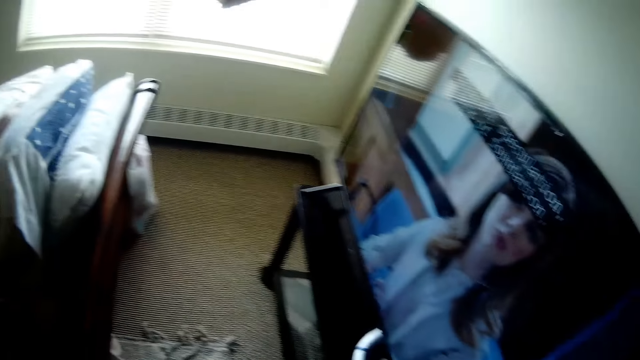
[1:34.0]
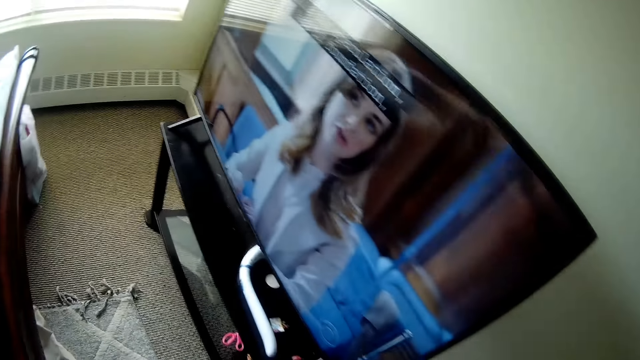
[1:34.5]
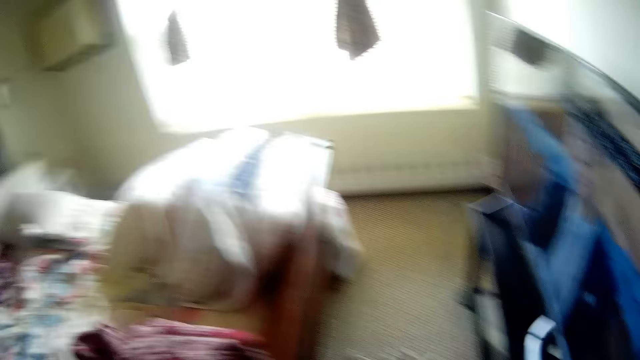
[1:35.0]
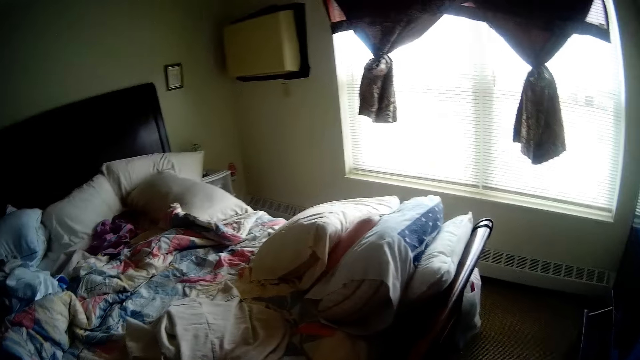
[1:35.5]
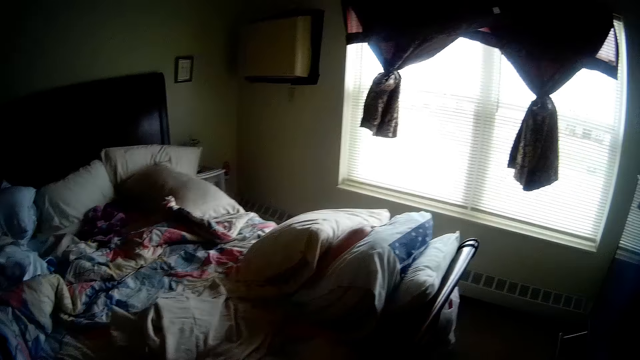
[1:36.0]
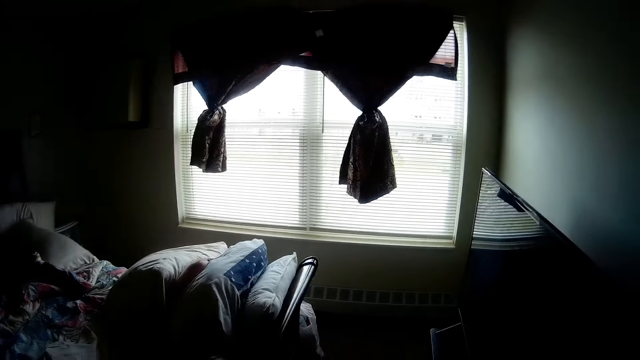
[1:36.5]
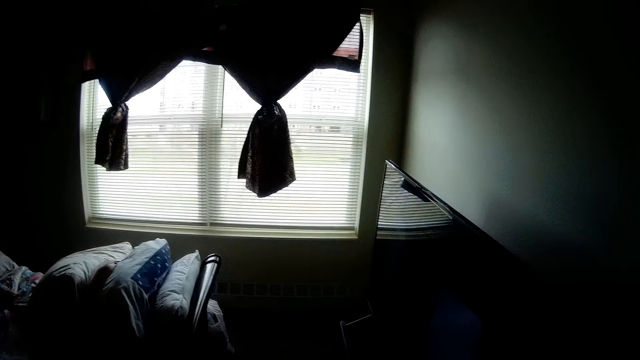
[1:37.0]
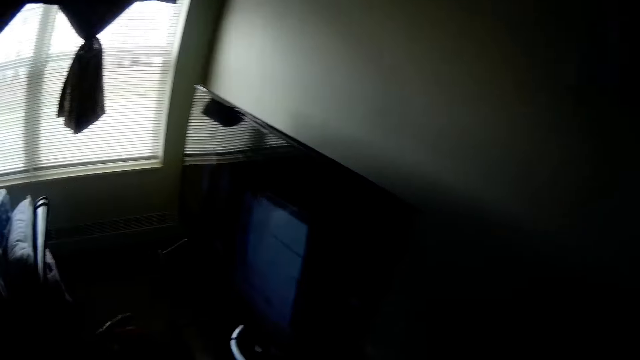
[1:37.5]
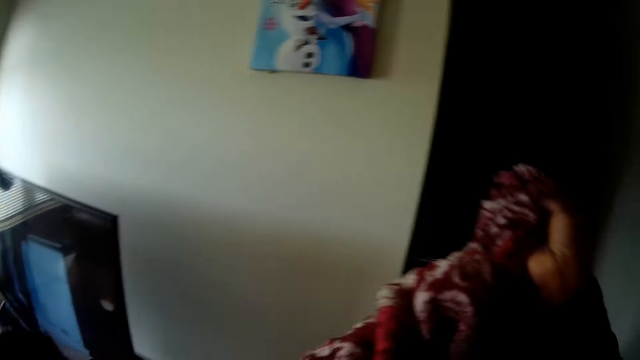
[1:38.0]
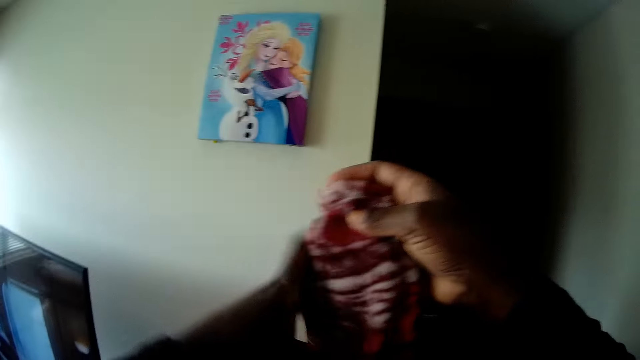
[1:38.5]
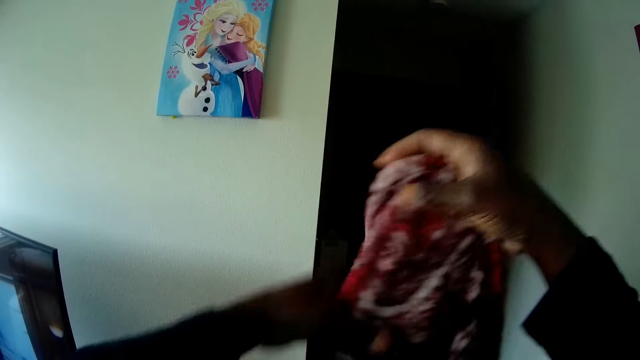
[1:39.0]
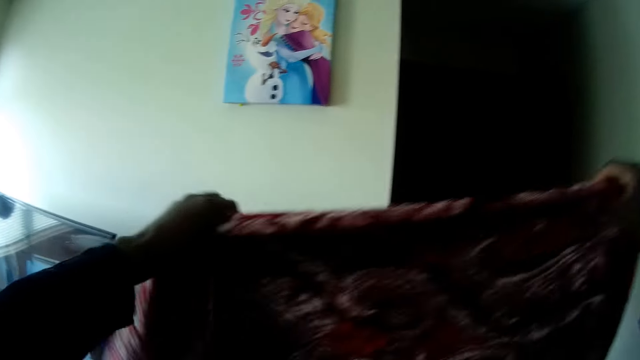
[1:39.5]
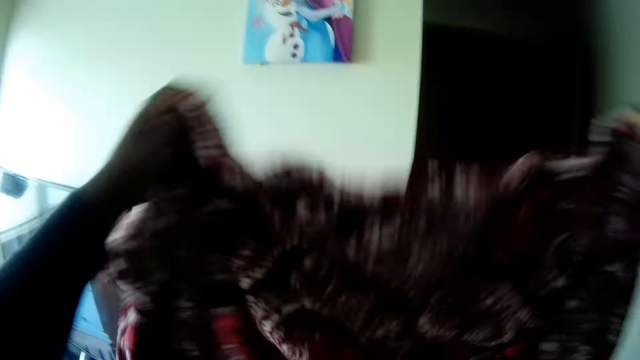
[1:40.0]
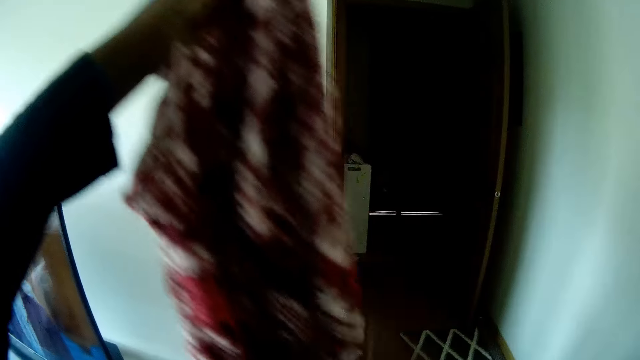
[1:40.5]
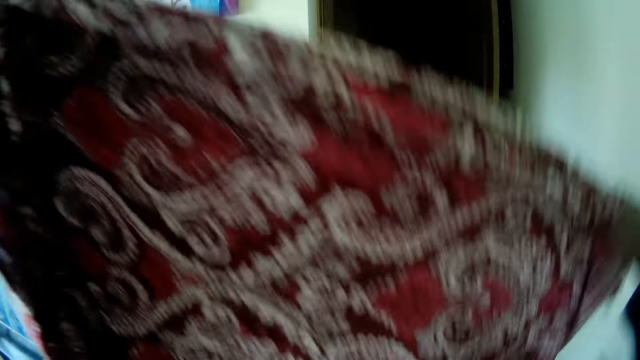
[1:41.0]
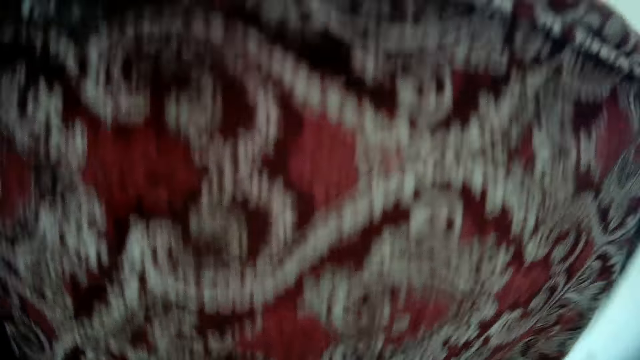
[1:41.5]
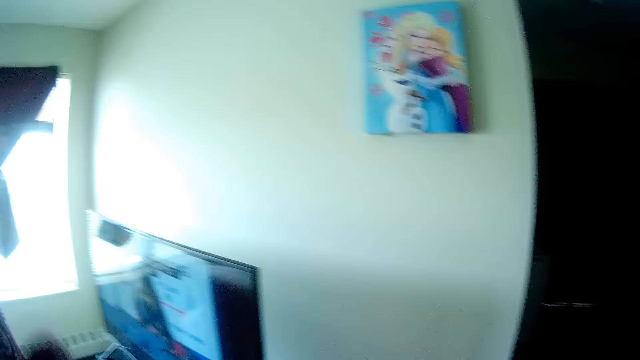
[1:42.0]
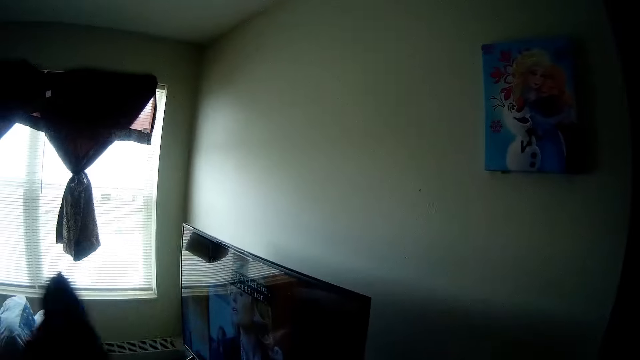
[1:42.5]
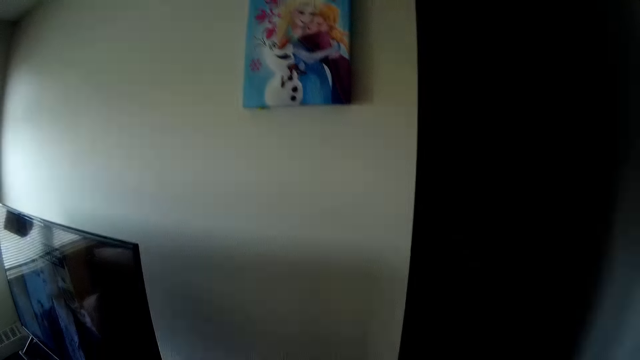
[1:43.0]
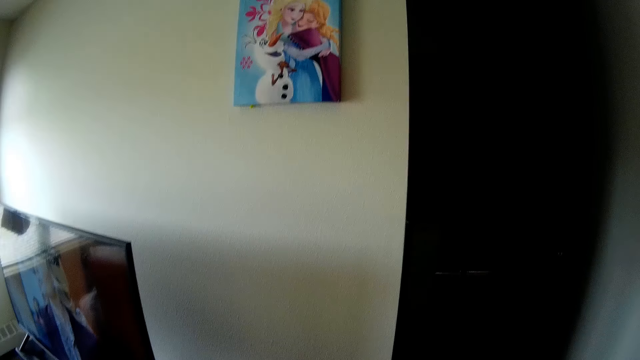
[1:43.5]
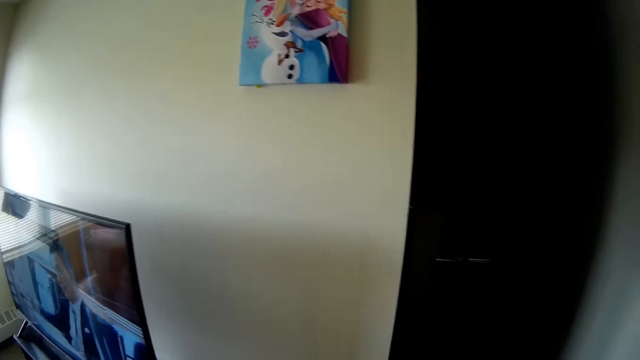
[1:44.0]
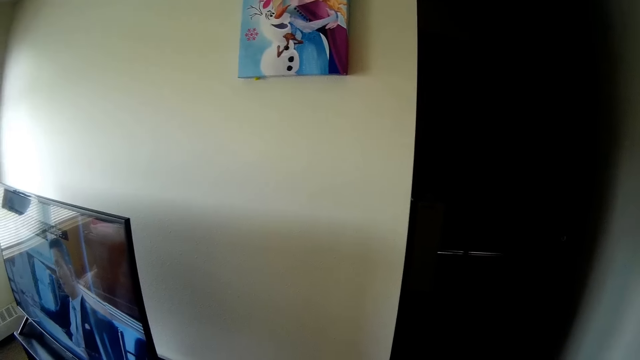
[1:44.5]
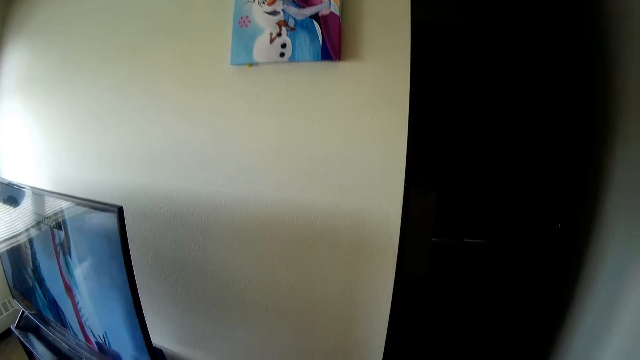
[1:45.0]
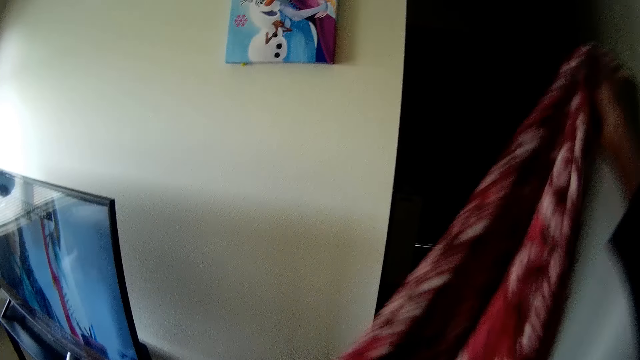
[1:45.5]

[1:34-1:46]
The camera wearer picks a blanket from the bed with both hands. They hold out the blanket with both hands. They open the cloth. They fold the blanket with both hands.

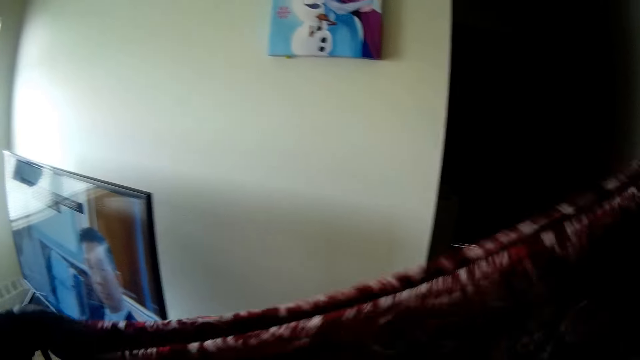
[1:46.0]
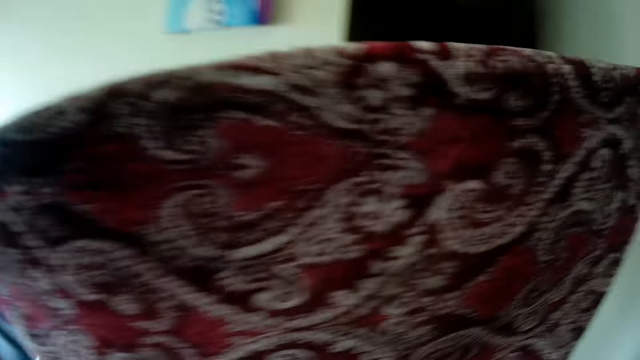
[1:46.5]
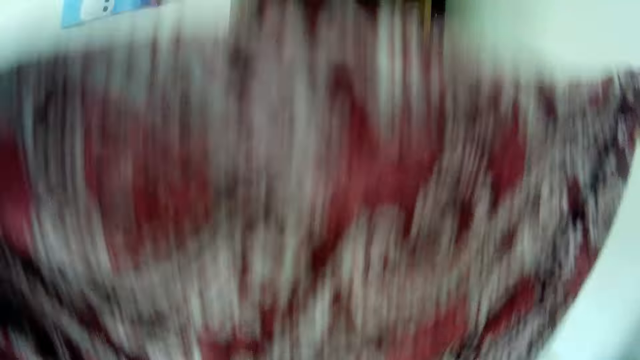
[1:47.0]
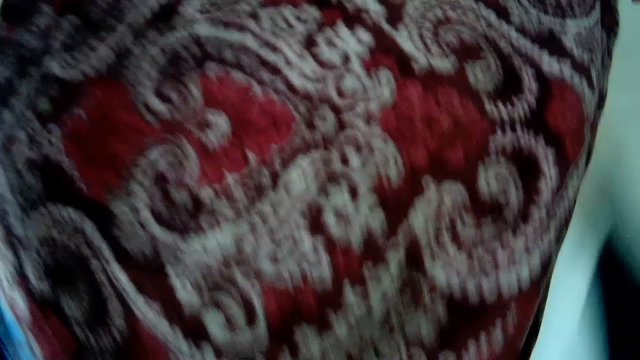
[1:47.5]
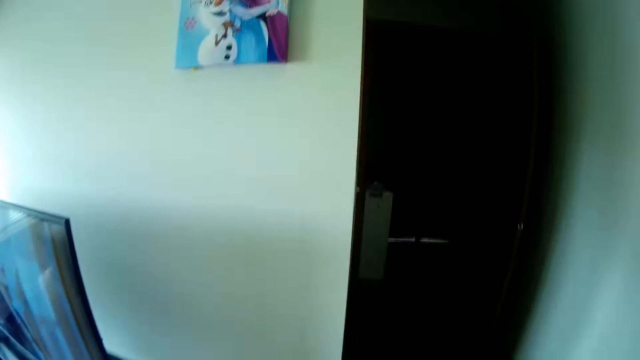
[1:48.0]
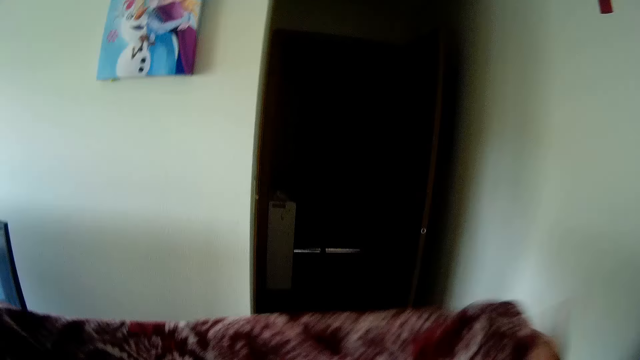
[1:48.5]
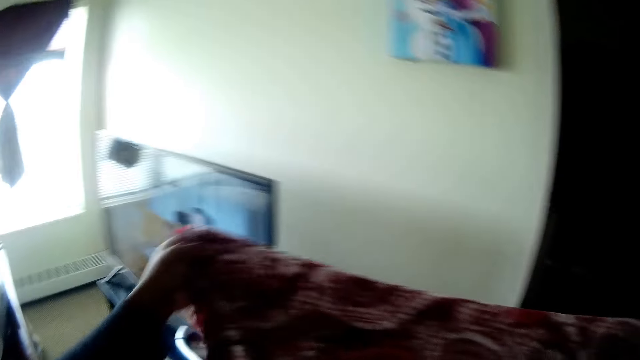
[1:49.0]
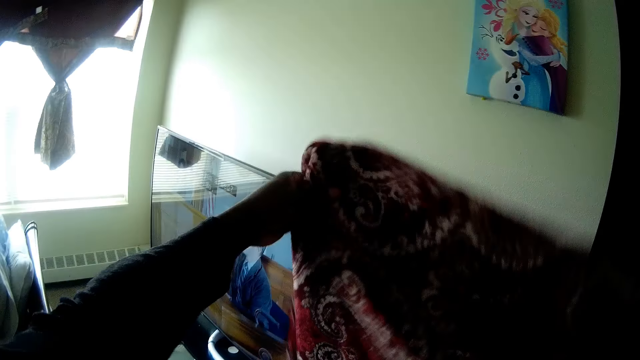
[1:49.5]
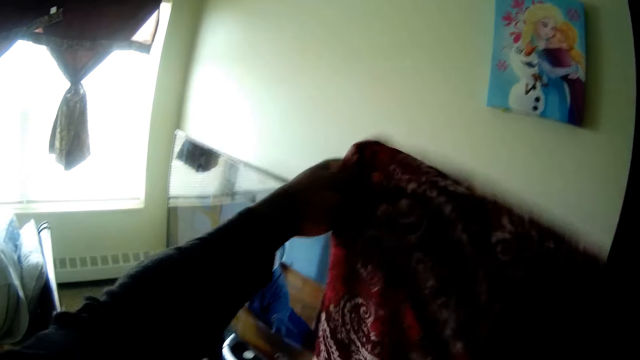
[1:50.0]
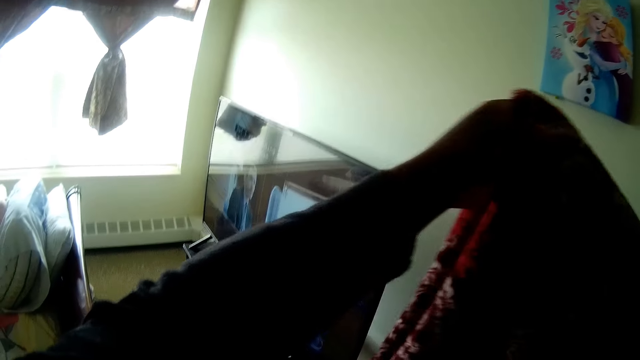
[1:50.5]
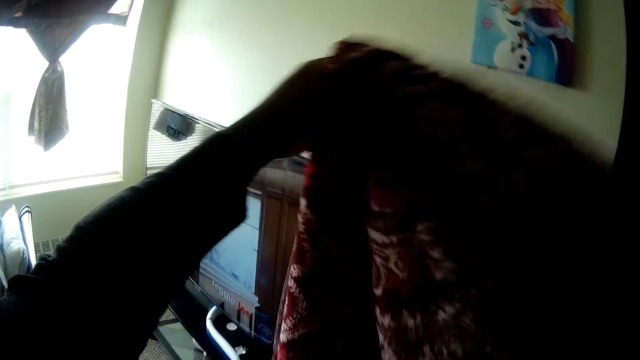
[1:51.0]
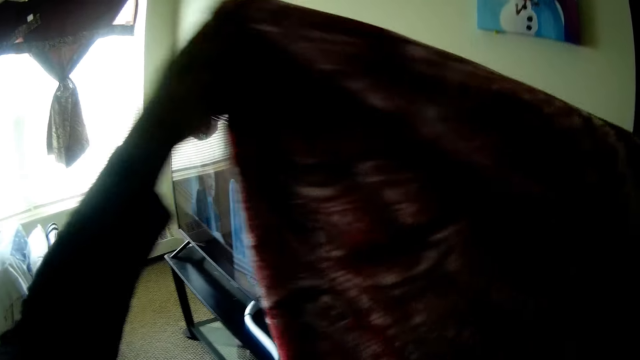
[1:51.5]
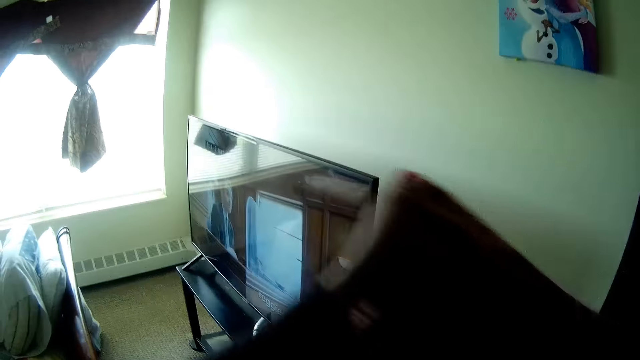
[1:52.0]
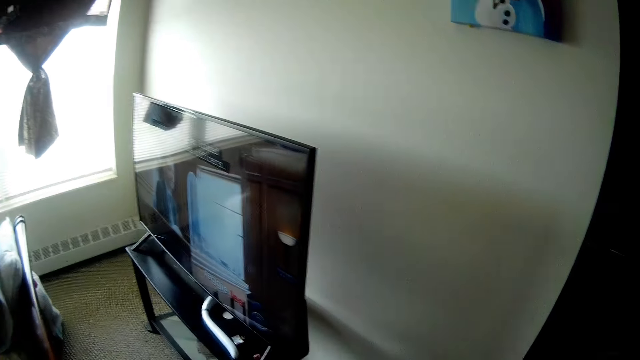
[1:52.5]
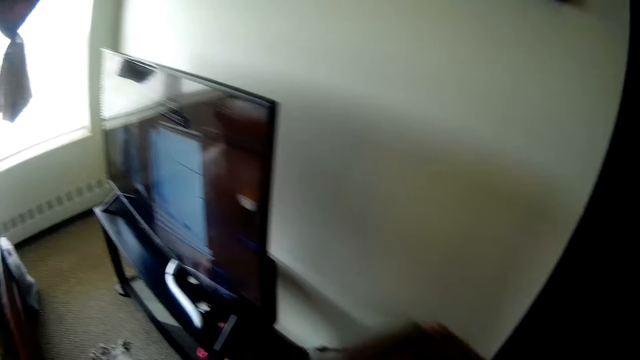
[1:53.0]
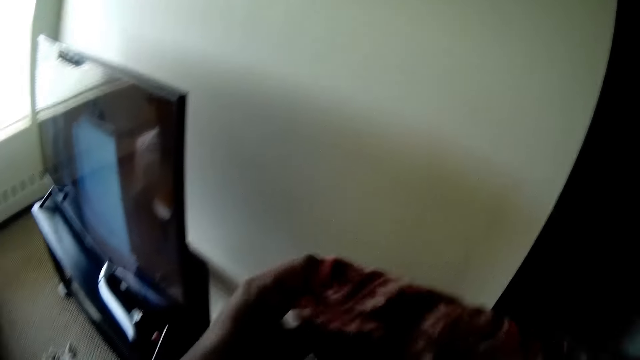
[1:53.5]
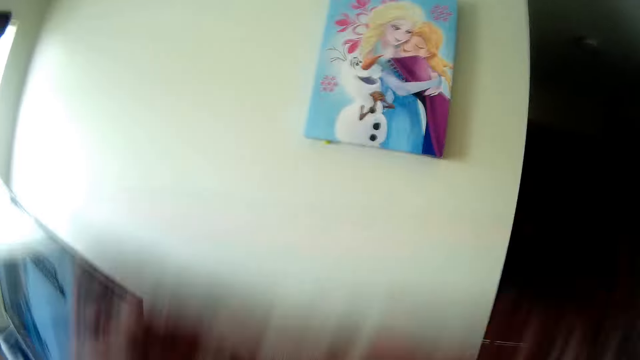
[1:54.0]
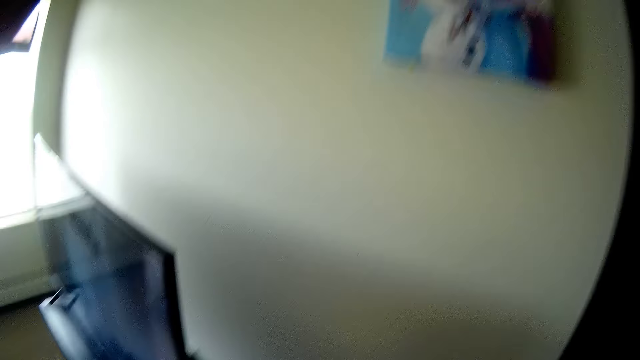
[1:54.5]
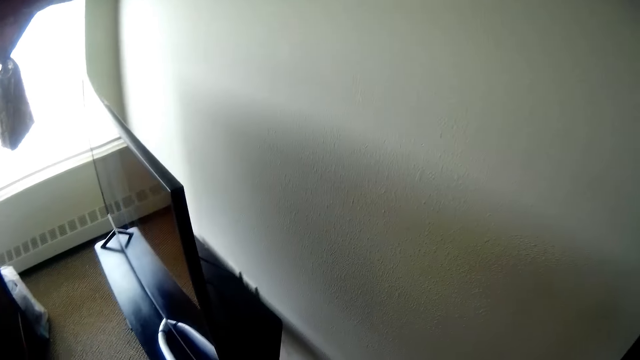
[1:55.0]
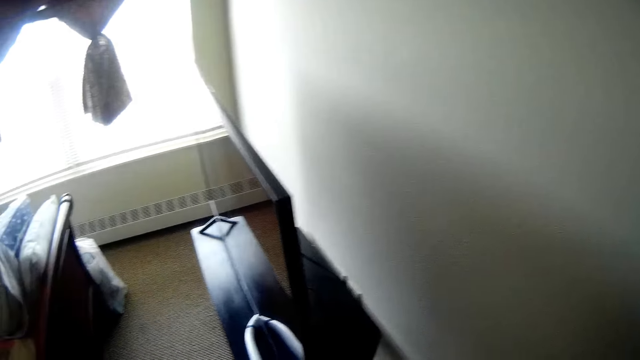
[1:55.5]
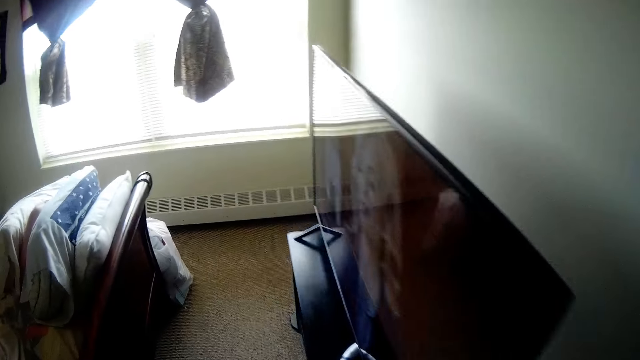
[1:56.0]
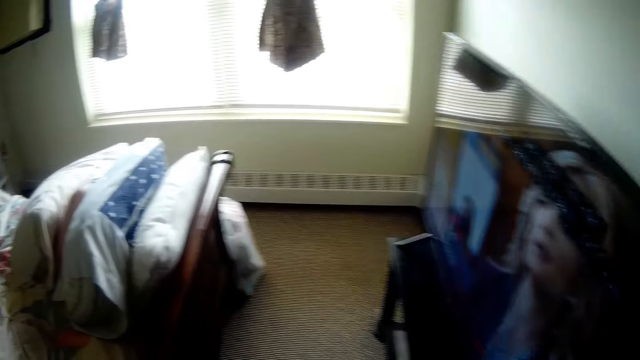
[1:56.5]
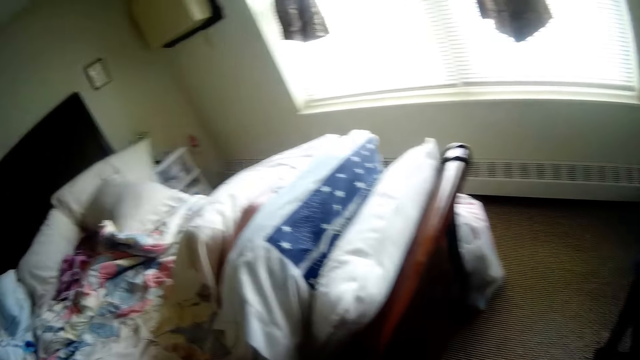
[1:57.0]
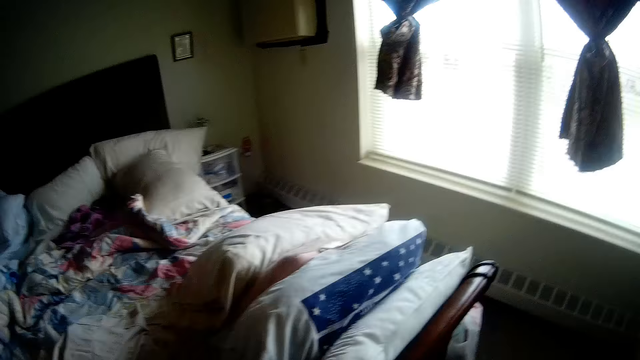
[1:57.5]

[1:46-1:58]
The camera wearer folds the cloth. They walk to the other side of the bed.
